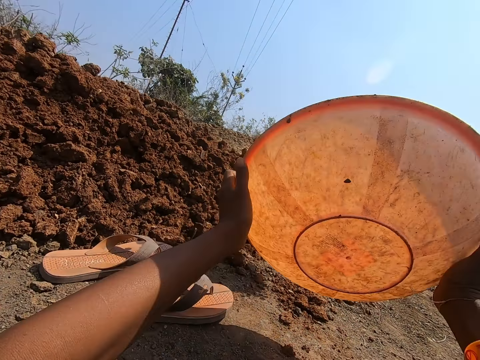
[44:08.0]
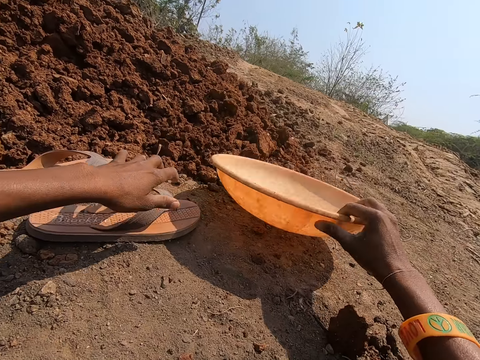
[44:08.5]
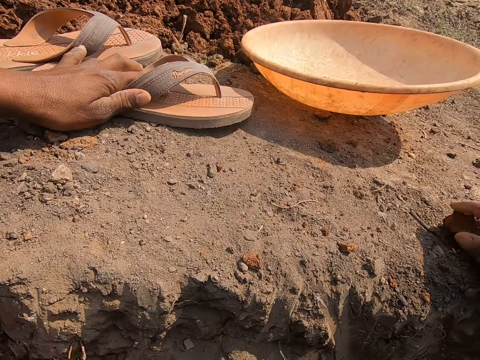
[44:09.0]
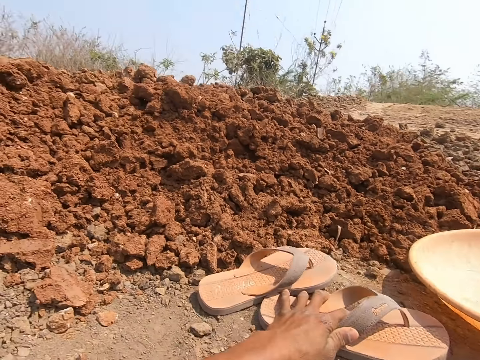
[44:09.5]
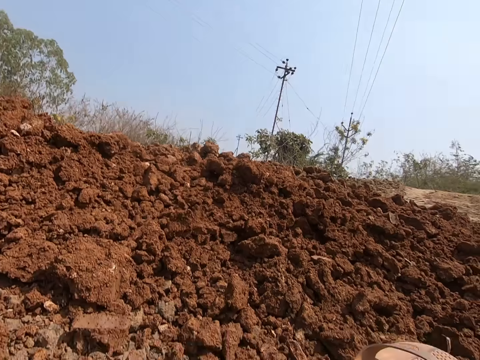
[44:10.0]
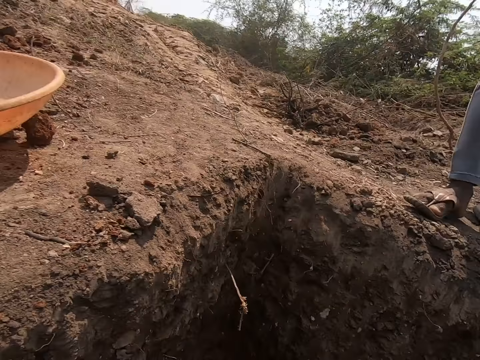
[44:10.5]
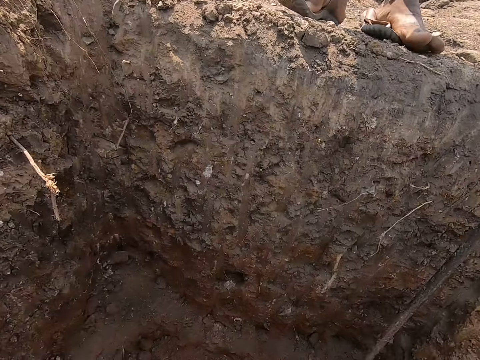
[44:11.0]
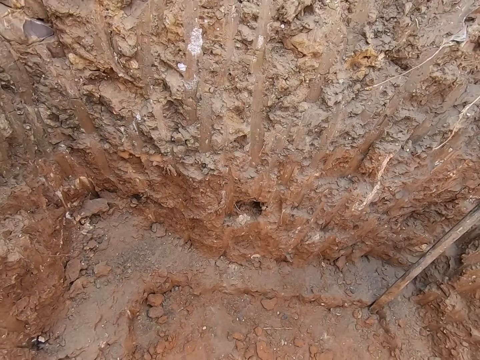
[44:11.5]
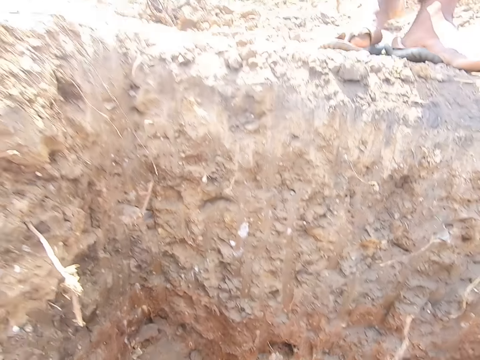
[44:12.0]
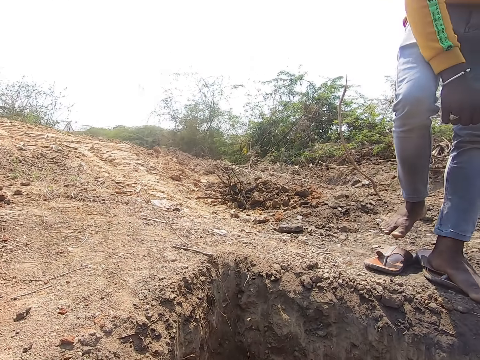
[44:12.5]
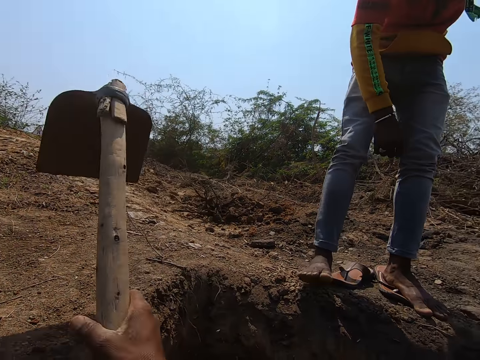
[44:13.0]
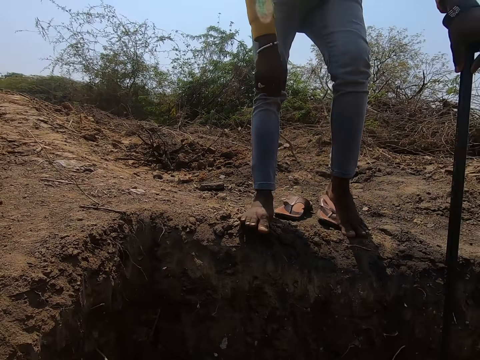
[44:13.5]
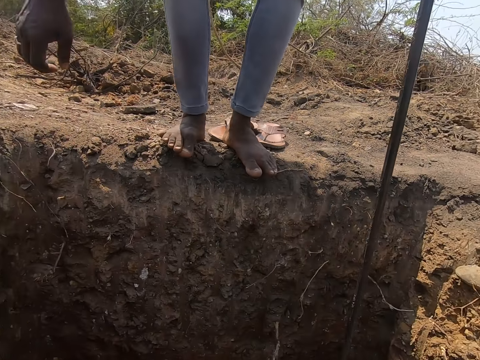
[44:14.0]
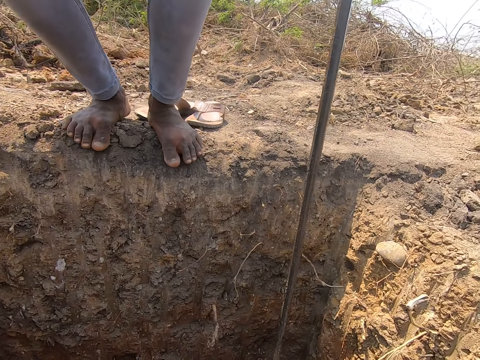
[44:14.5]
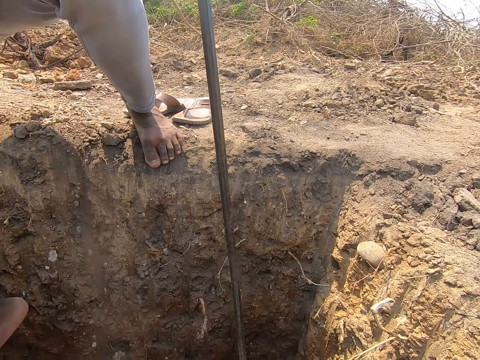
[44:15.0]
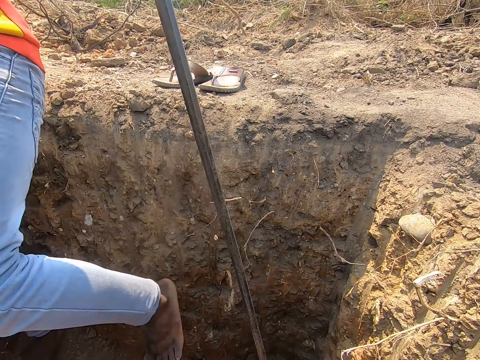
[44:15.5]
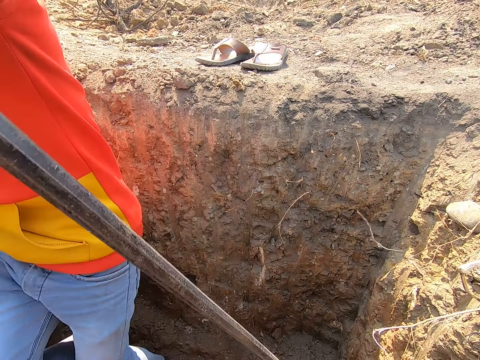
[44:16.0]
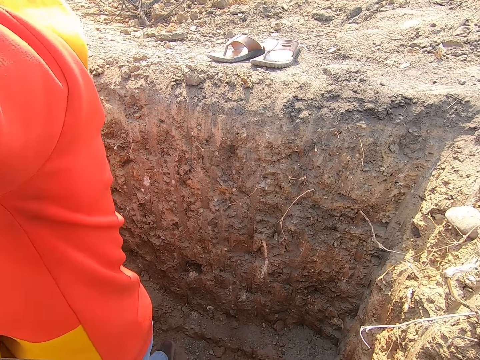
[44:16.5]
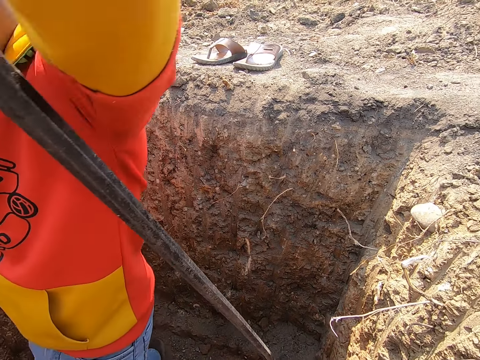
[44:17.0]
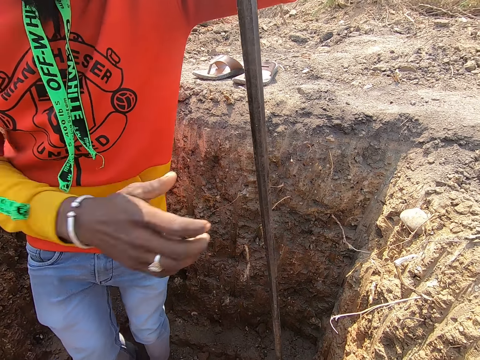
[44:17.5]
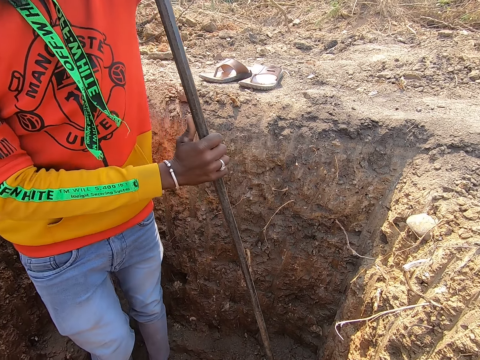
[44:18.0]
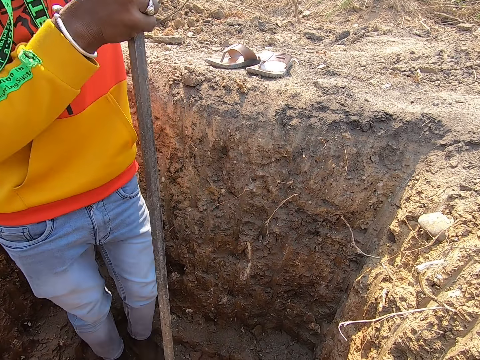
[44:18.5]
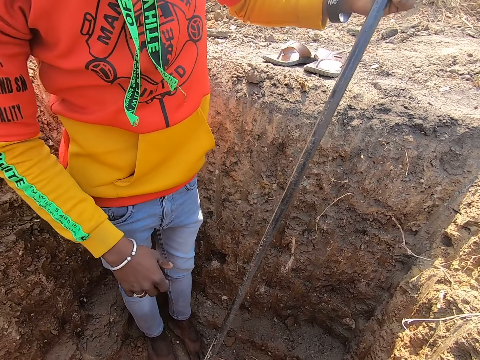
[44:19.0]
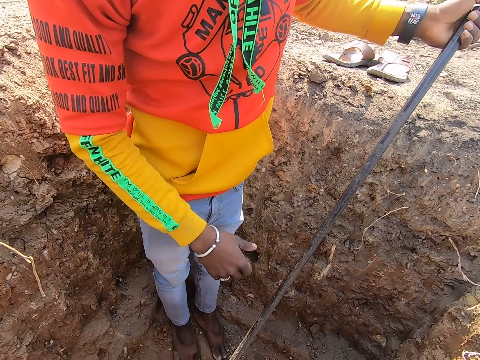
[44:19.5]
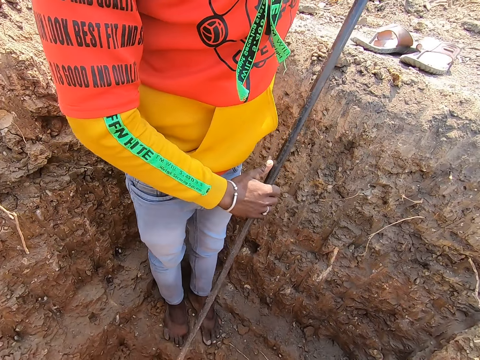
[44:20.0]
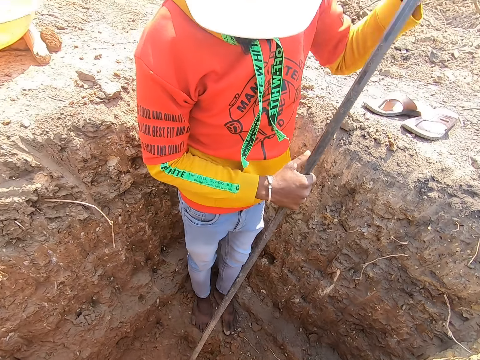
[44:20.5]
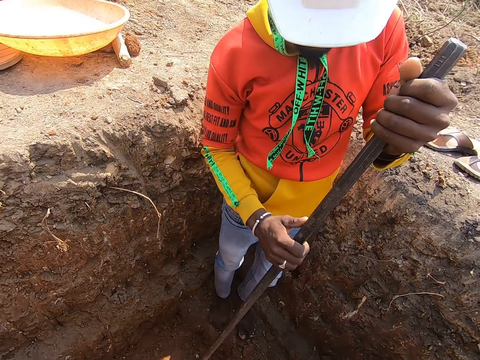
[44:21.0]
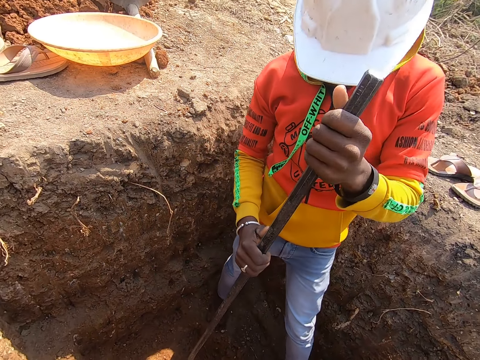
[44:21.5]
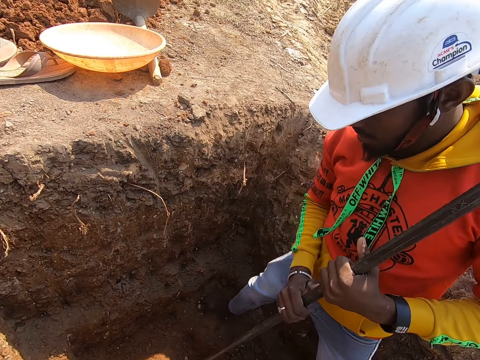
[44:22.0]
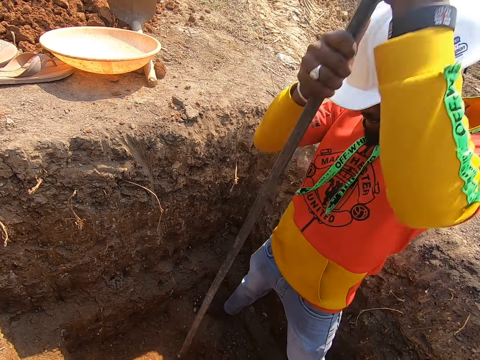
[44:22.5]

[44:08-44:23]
The camera wearer pours the sand in the bowl onto the ground on top of the hole. He places the bowl onto the ground on top of the hole with his right hand. The man holds the rod in his left hand. The camera wearer places the hoe onto the ground on top of the hole with his right hand. The man jumps into the pit. The camera wearer interacts with the man. The man holds the rod in his left hand with his right hand. He holds it again. He digs the ground with the rod in both hands.

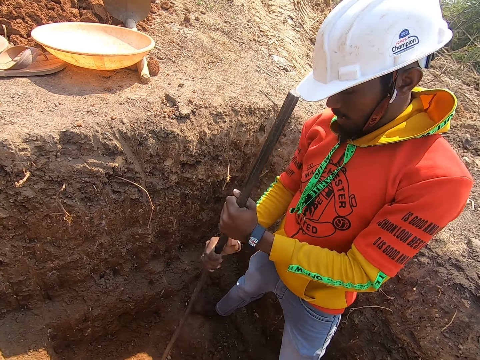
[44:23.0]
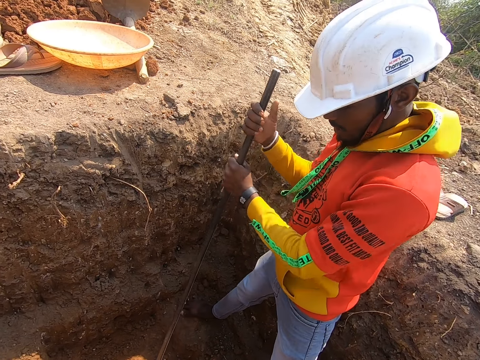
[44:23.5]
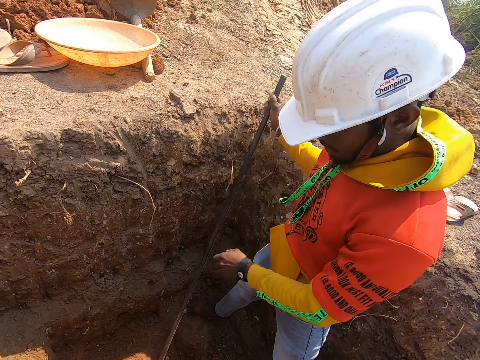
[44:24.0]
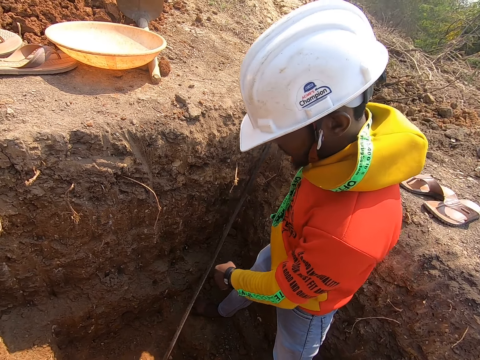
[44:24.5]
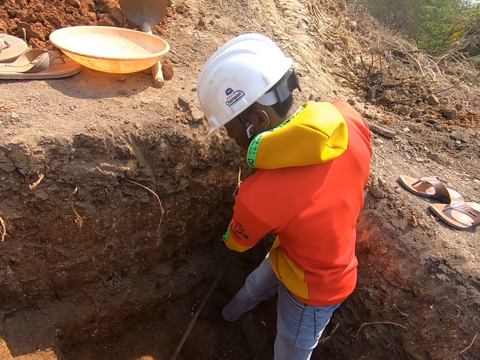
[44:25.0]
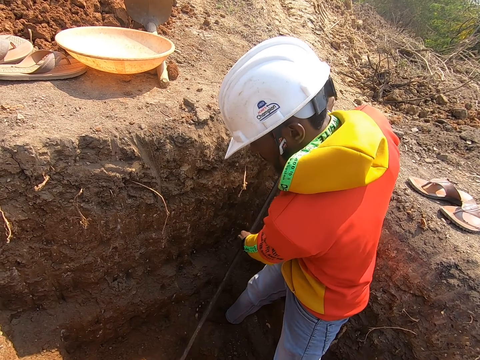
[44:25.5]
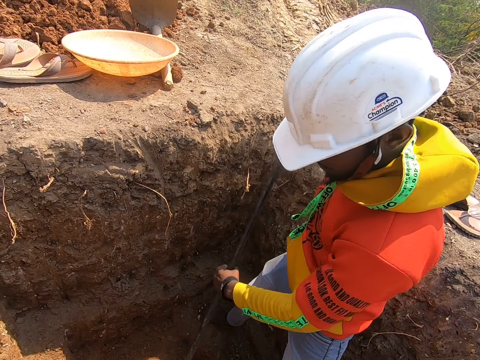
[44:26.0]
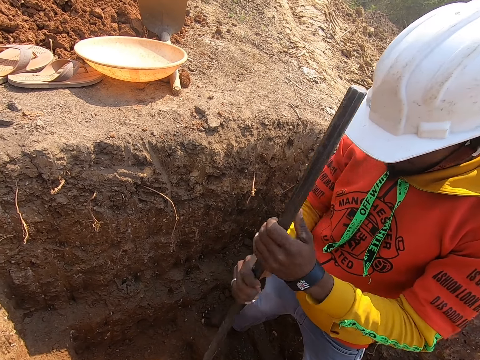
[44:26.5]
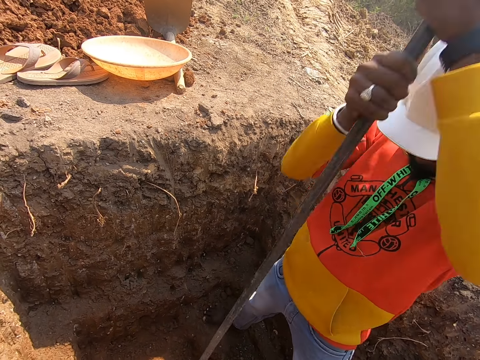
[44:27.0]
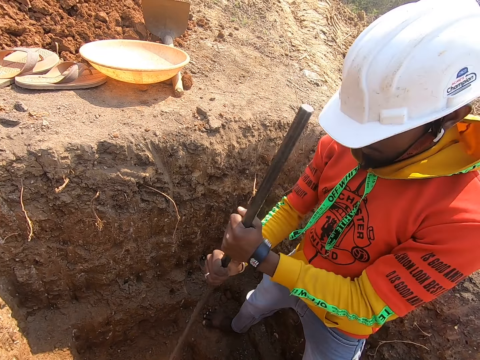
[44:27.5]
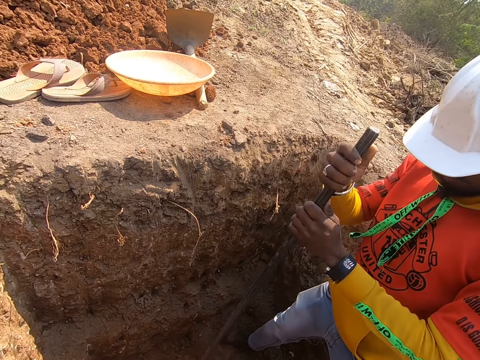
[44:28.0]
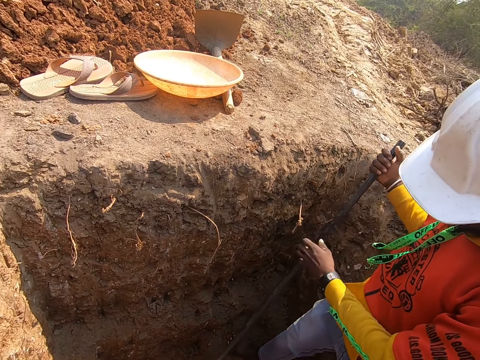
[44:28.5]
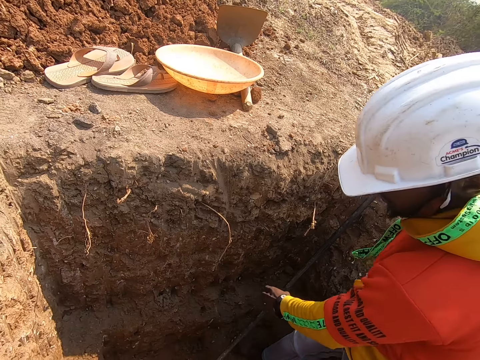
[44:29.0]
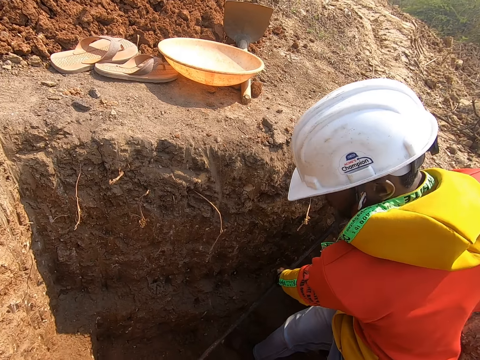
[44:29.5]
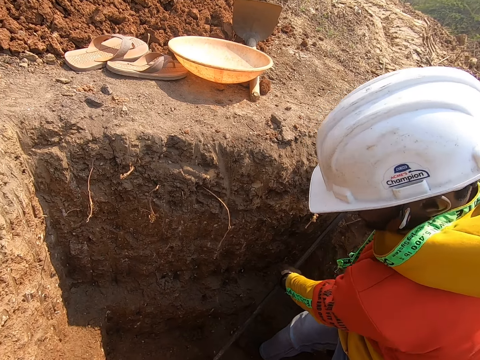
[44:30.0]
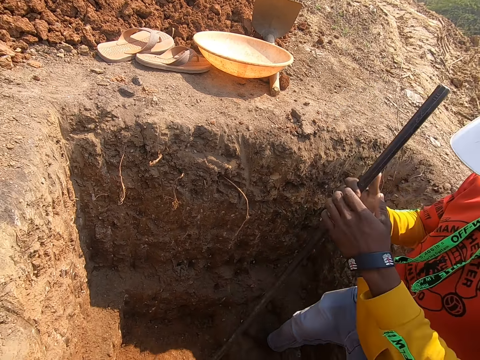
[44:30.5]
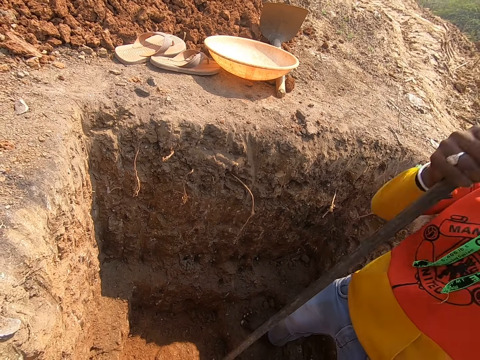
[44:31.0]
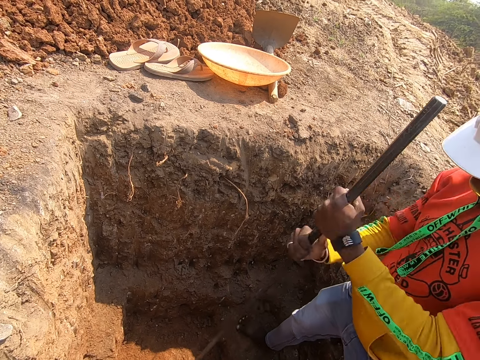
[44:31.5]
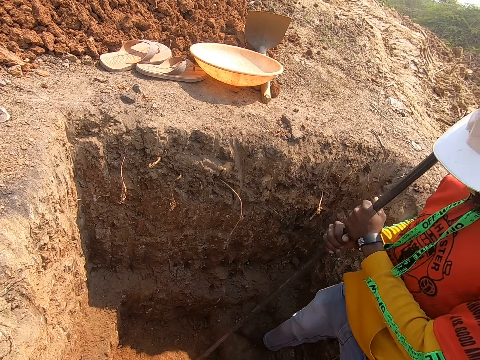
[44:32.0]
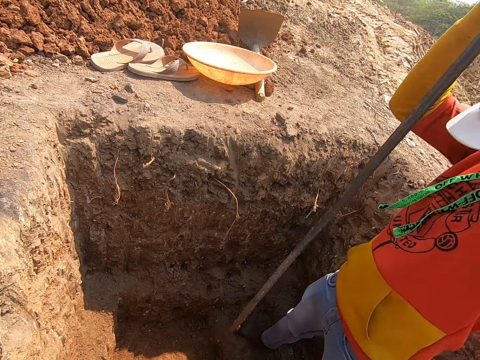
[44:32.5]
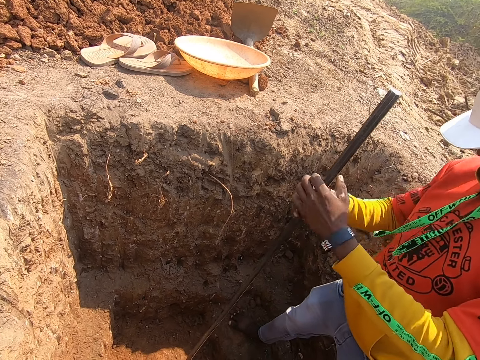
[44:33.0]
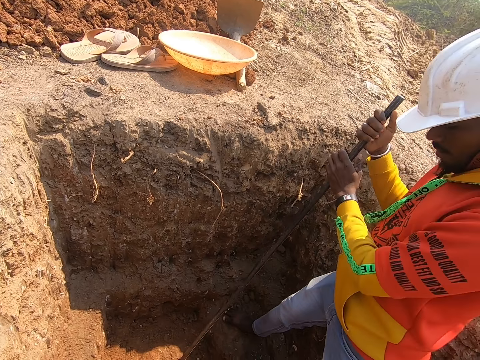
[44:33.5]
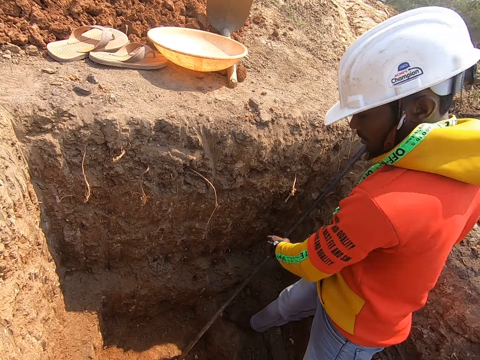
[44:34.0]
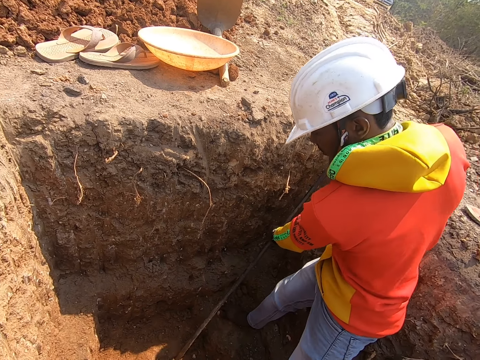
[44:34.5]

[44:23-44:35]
The camera wearer looks at a man. The man digs the hole with a crowbar.
